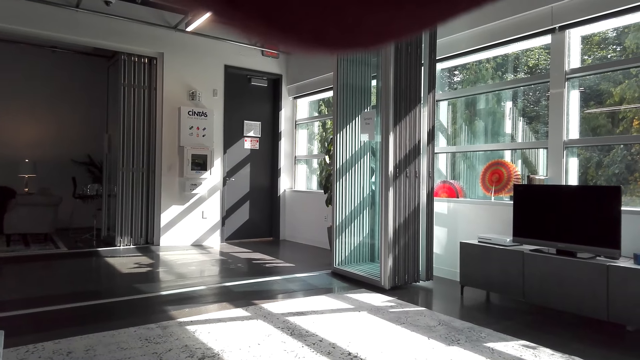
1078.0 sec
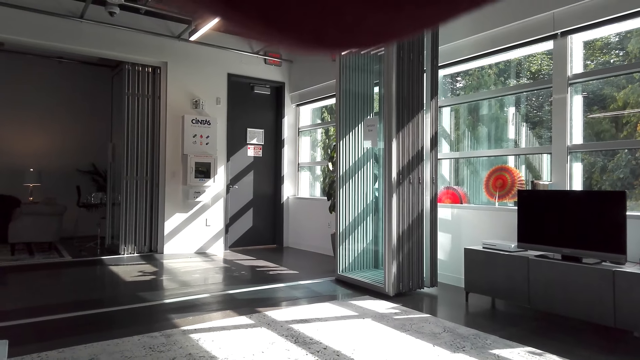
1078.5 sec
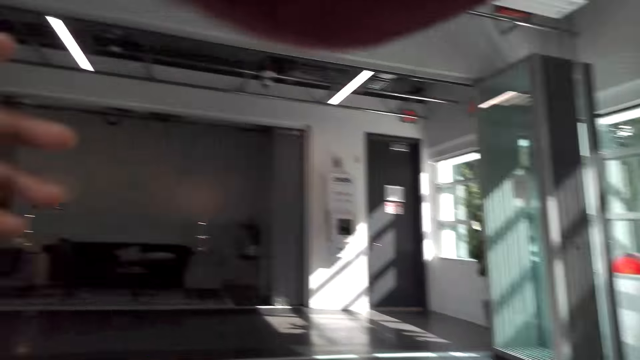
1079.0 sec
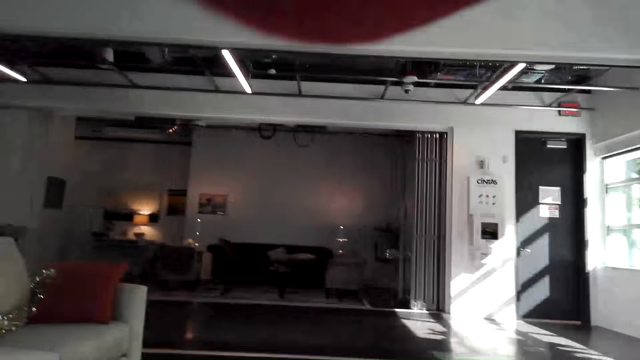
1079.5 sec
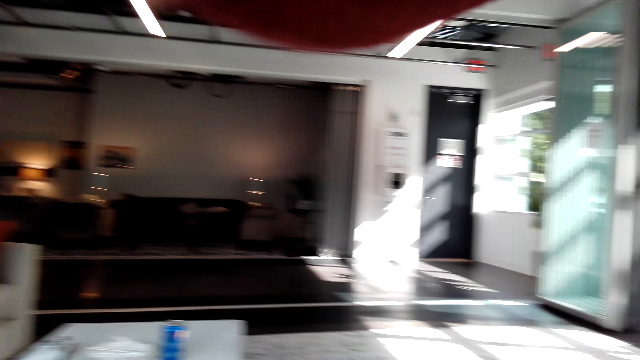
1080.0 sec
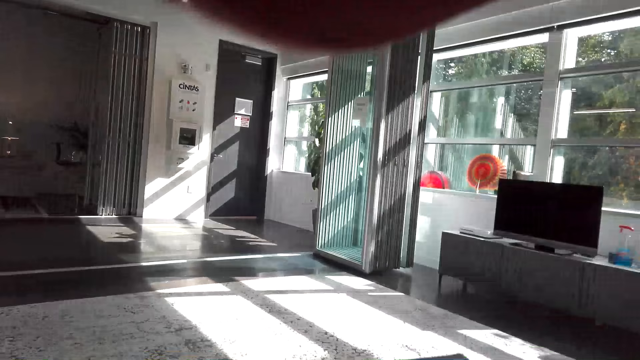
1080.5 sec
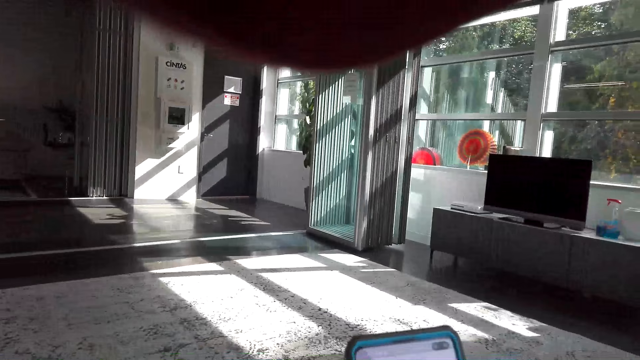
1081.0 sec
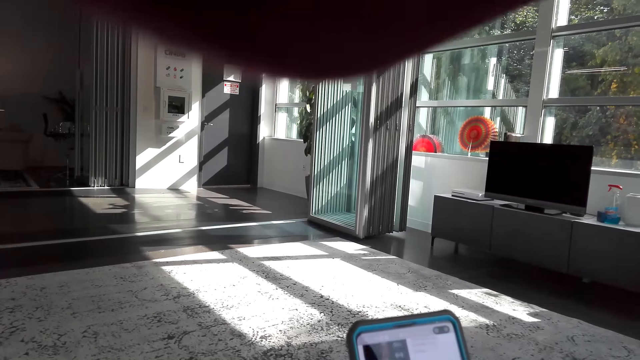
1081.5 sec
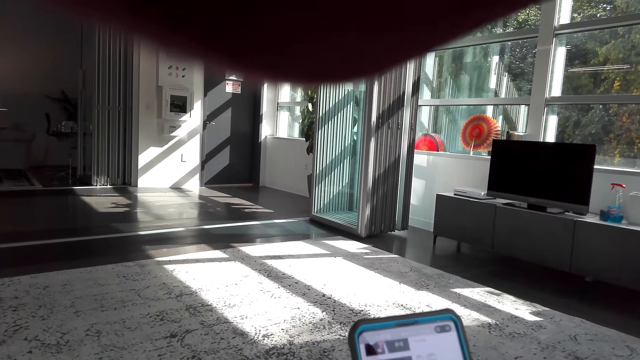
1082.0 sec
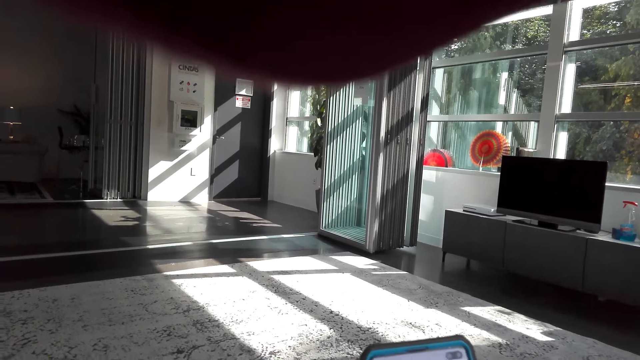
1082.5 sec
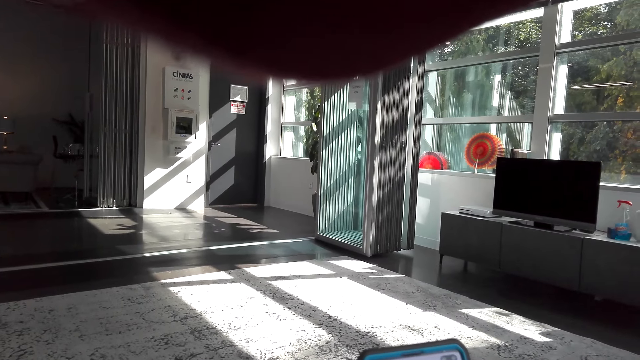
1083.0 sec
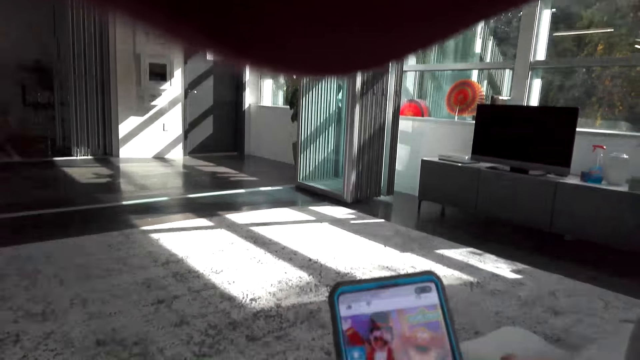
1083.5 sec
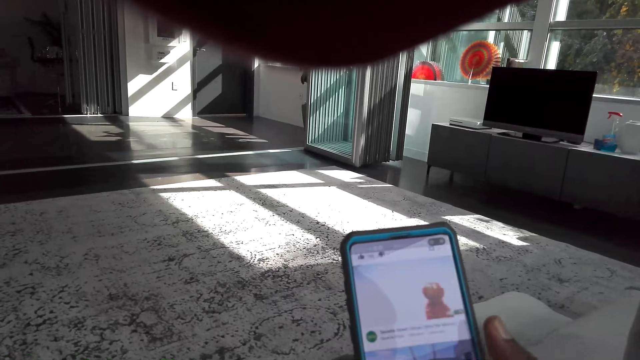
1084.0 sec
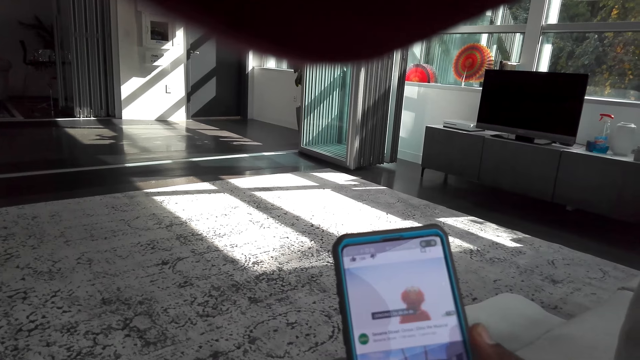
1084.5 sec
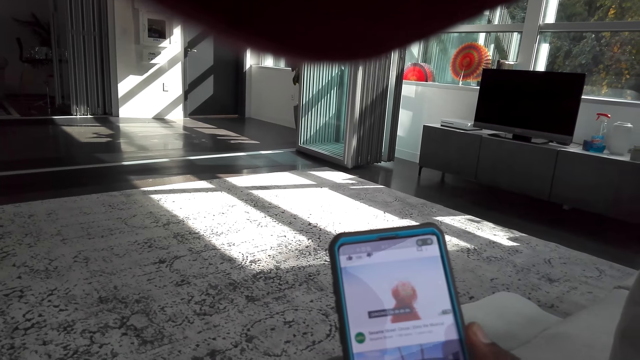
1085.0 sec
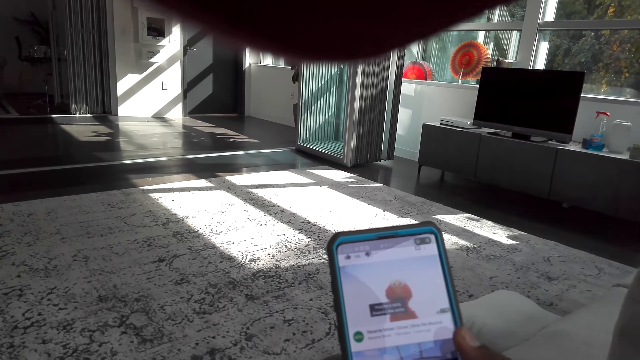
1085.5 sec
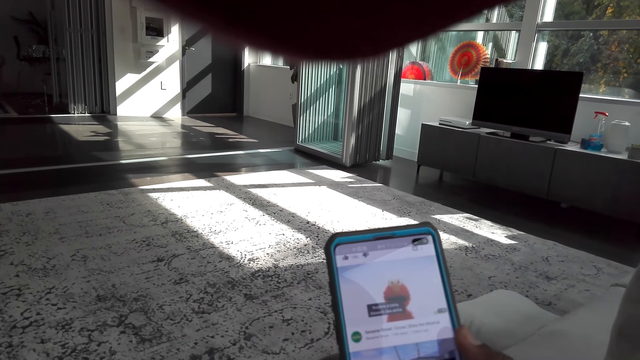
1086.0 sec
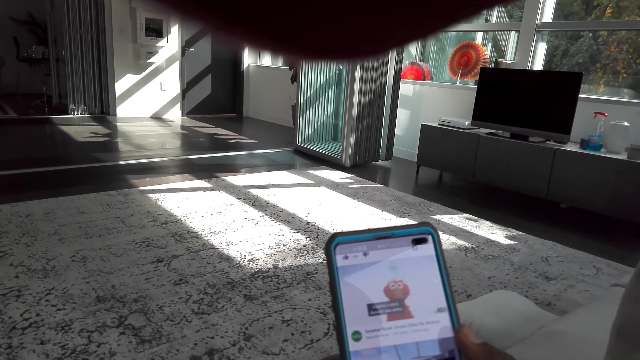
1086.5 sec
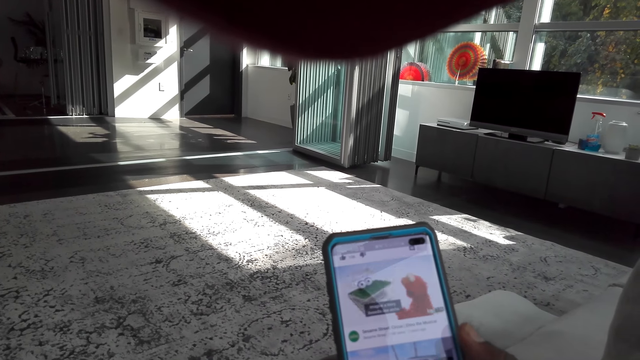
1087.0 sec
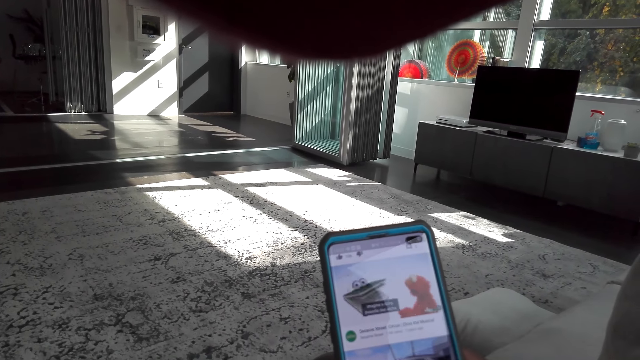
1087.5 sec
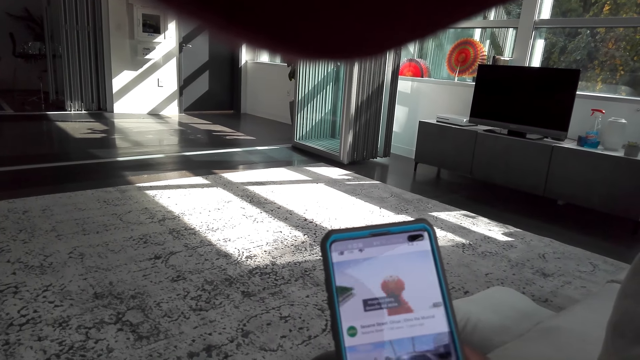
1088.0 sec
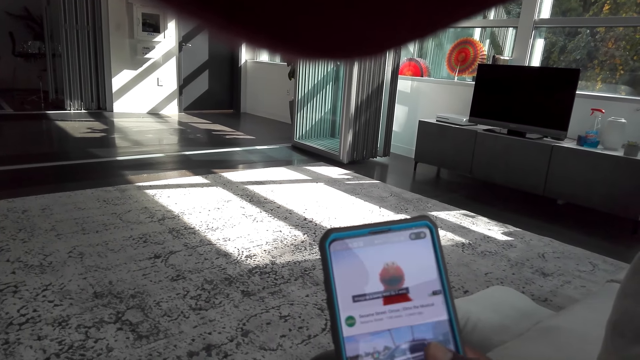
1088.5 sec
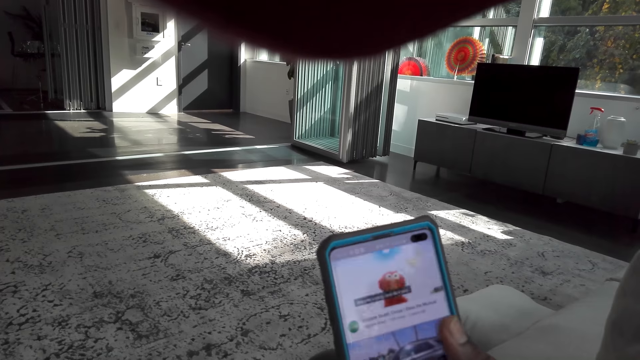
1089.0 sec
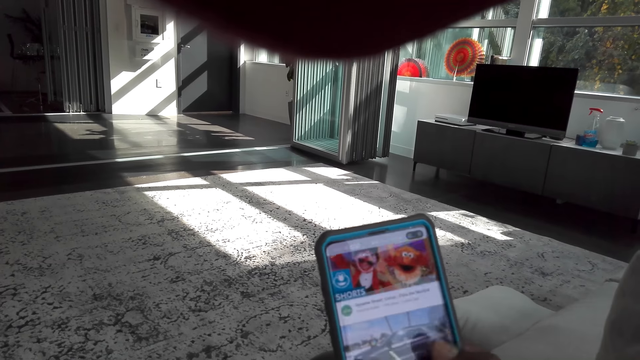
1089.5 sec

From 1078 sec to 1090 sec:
The camera wearer moves a hand. They operate a phone. They touch the phone.

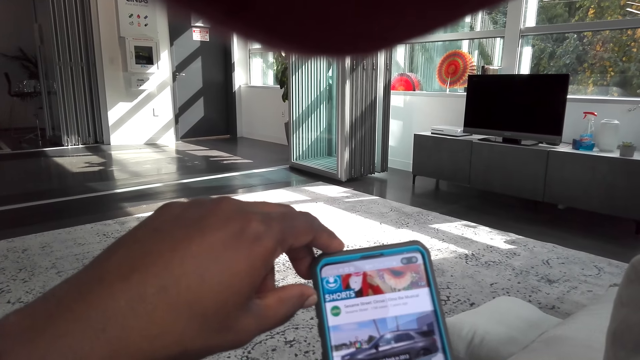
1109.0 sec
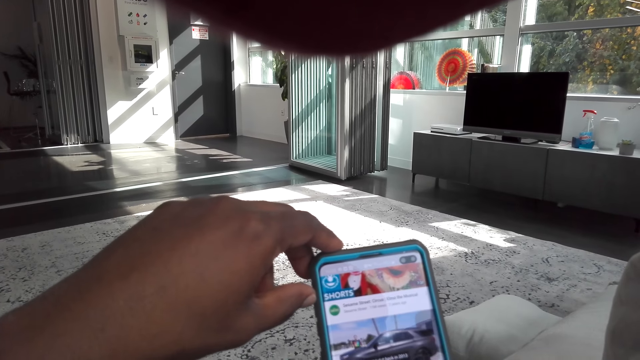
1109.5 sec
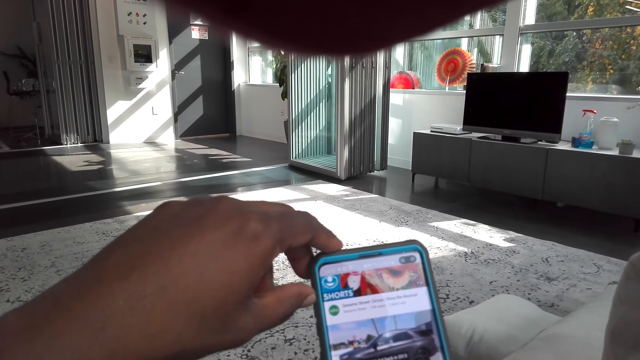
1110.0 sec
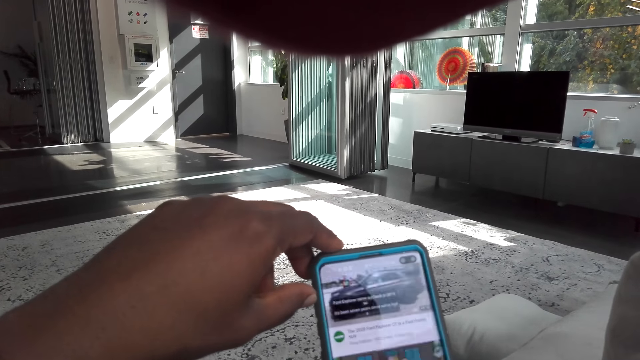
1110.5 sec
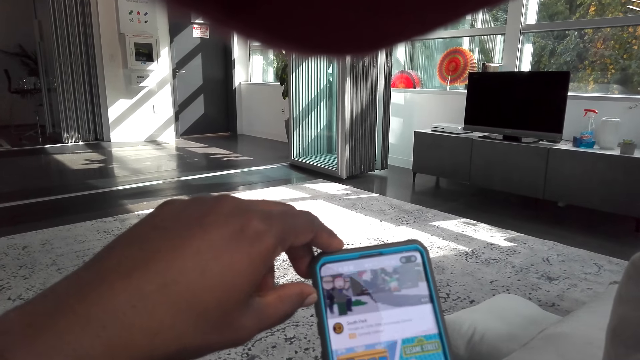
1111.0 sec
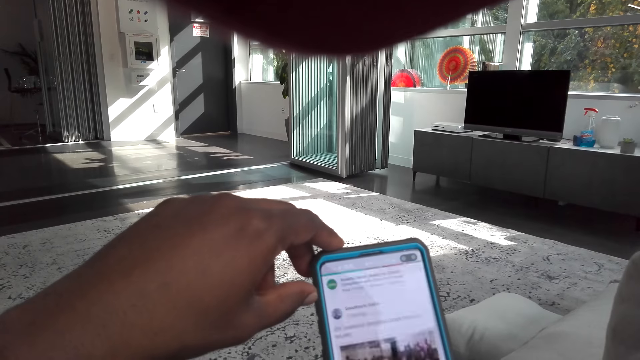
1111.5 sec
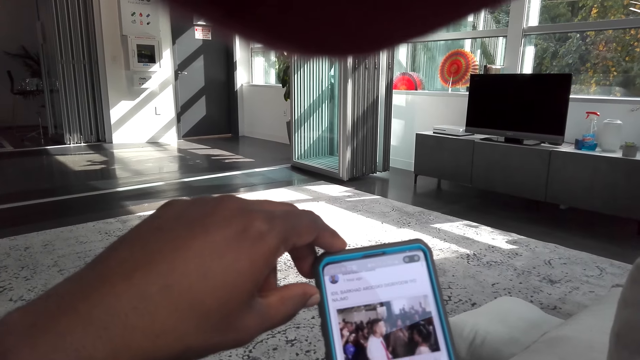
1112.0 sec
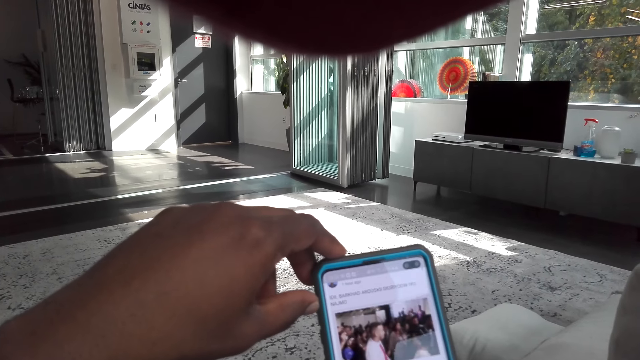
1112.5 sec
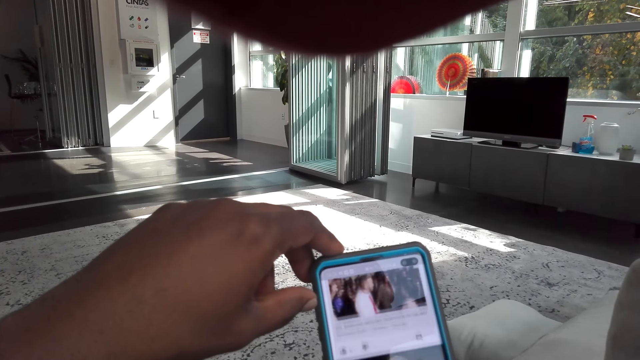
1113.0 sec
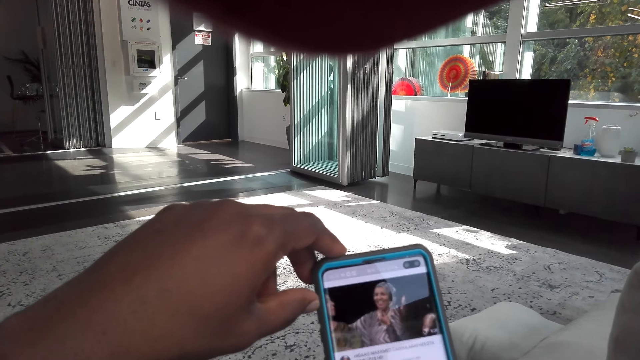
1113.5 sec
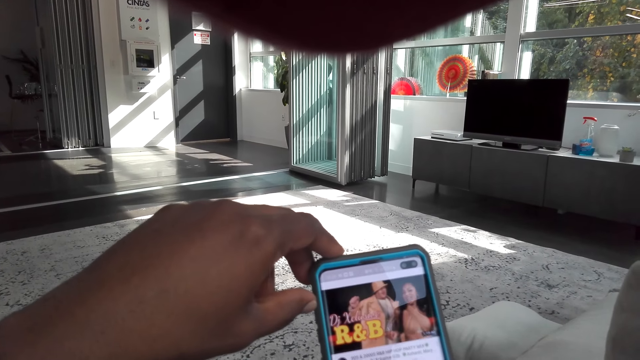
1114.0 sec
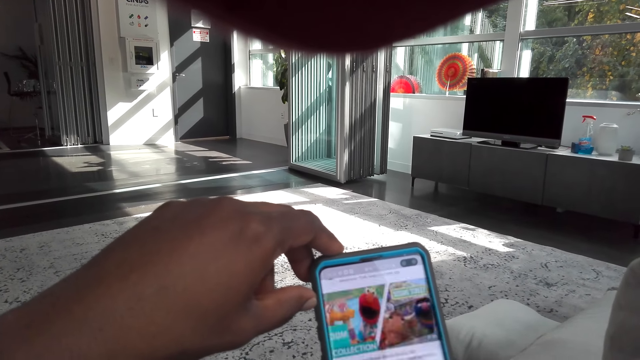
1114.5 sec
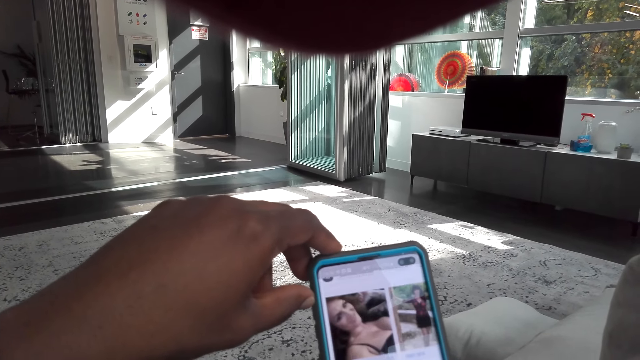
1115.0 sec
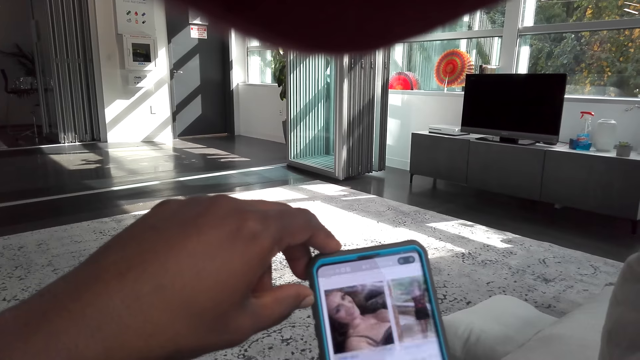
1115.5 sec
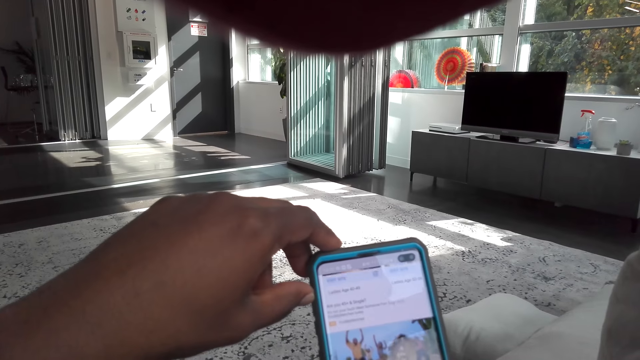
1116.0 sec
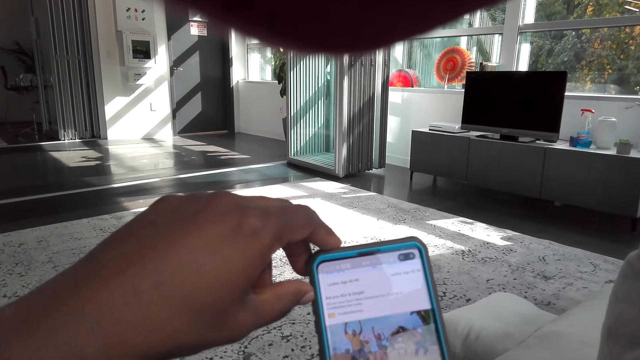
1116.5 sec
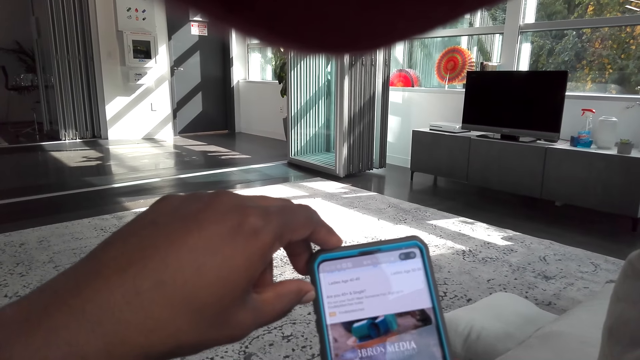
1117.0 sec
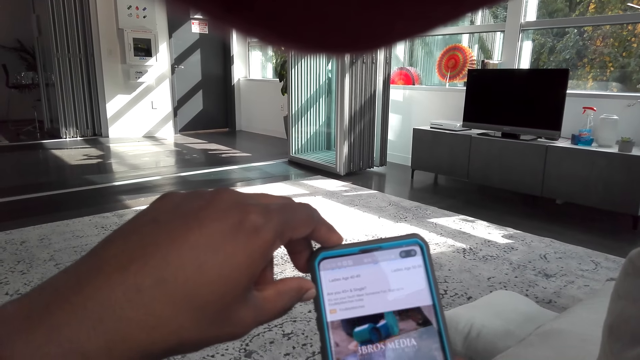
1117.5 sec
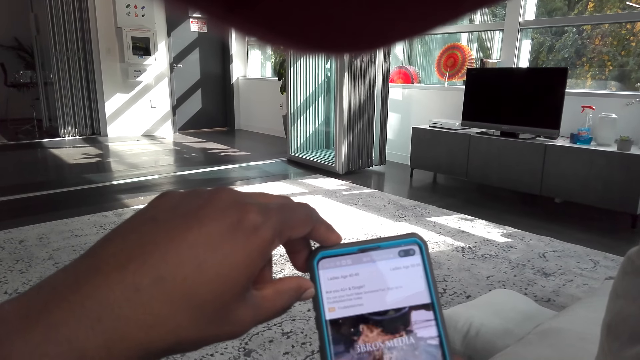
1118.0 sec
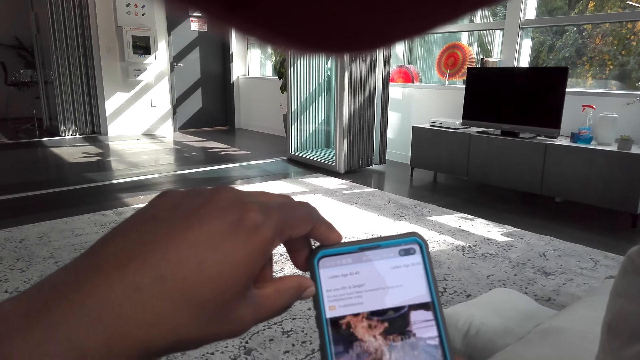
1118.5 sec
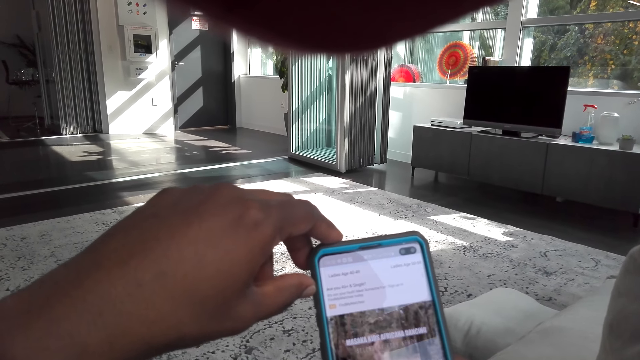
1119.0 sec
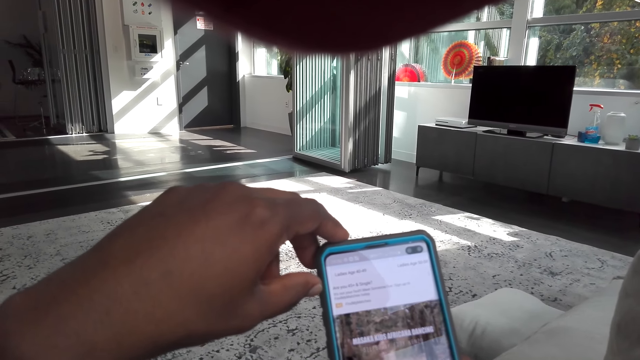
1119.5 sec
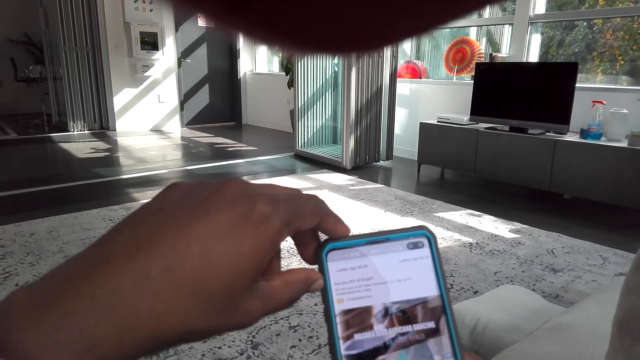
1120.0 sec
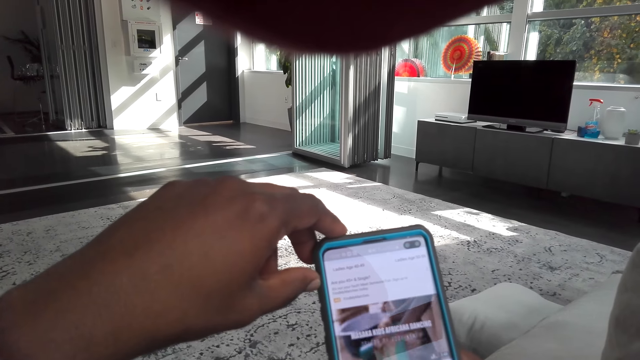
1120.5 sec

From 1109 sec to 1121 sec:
The camera wearer uses a phone.
